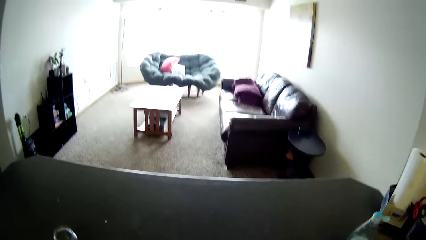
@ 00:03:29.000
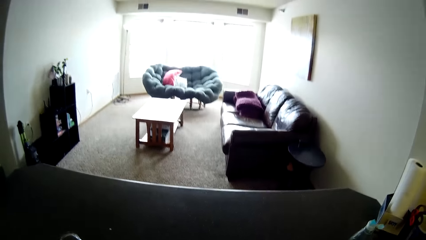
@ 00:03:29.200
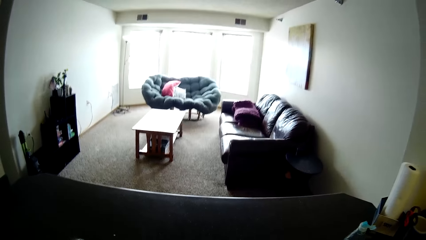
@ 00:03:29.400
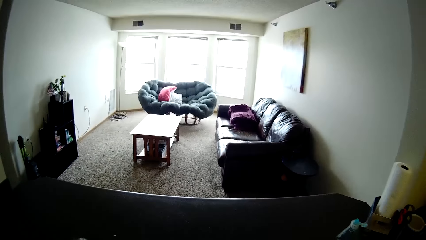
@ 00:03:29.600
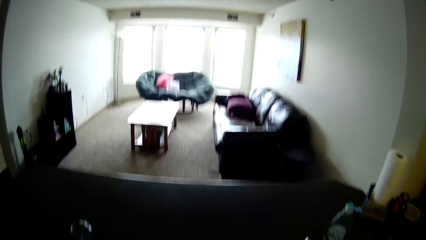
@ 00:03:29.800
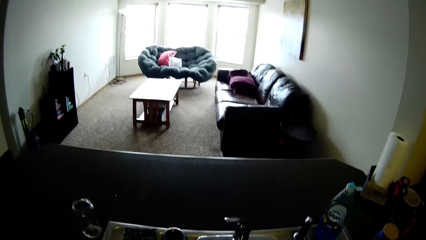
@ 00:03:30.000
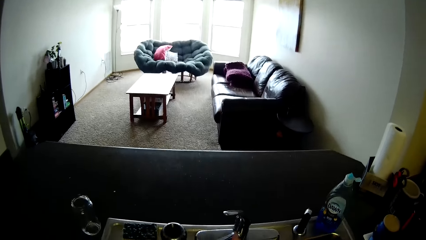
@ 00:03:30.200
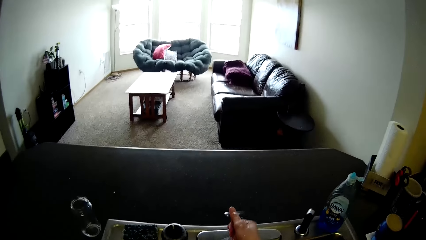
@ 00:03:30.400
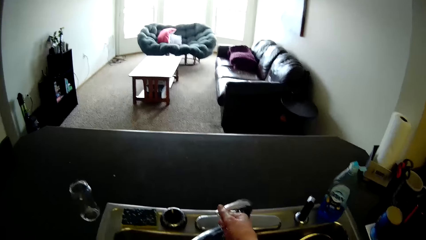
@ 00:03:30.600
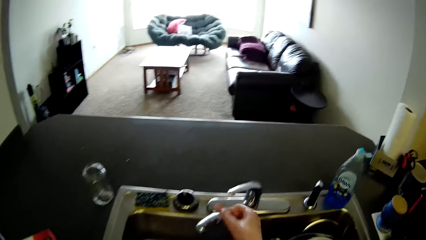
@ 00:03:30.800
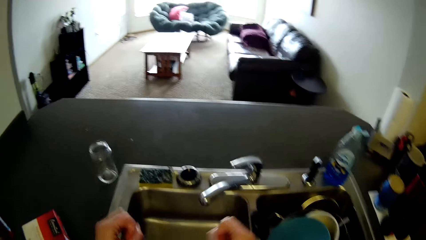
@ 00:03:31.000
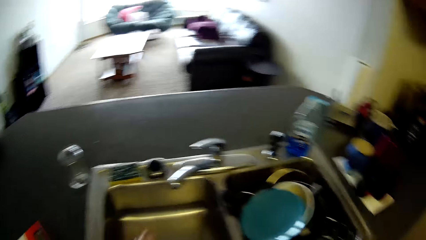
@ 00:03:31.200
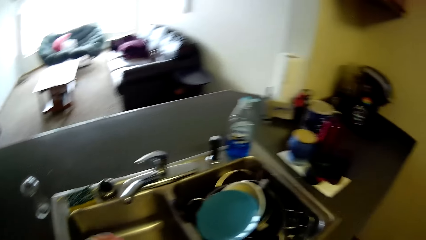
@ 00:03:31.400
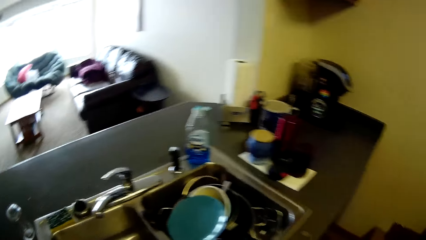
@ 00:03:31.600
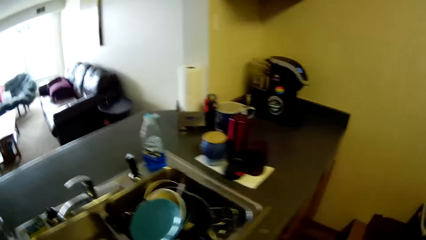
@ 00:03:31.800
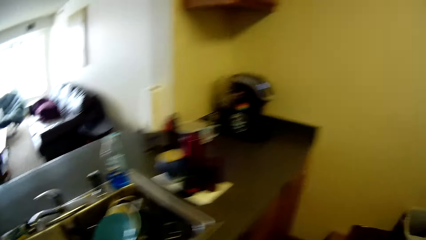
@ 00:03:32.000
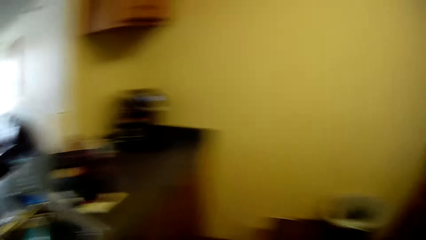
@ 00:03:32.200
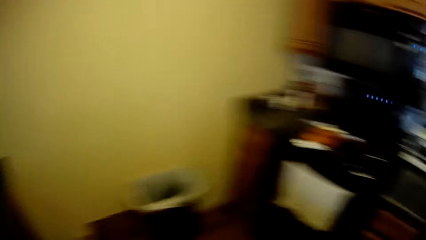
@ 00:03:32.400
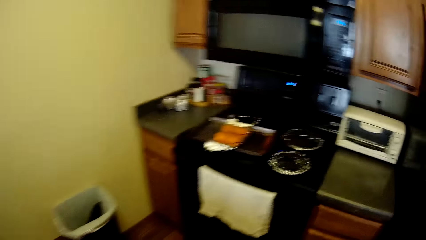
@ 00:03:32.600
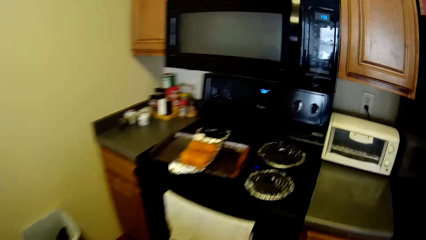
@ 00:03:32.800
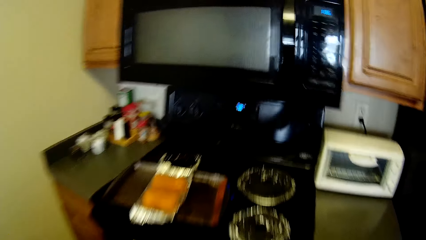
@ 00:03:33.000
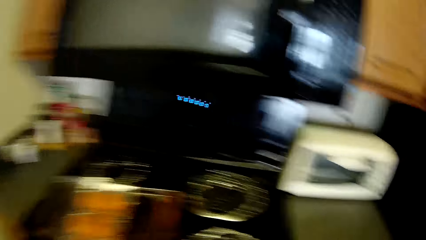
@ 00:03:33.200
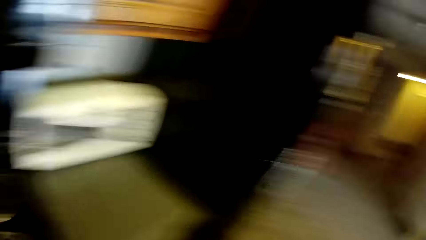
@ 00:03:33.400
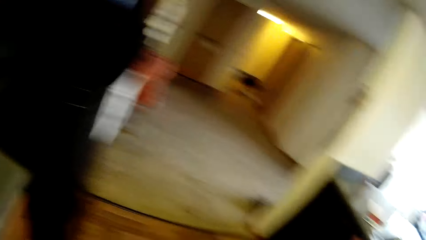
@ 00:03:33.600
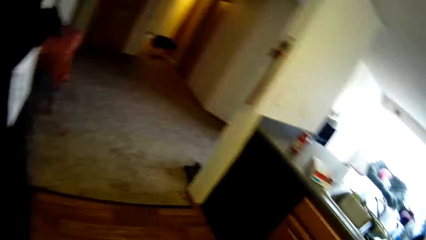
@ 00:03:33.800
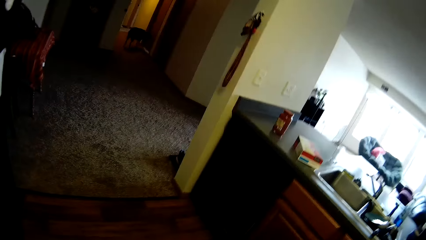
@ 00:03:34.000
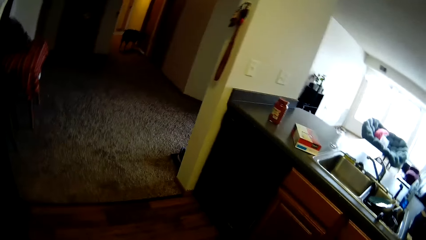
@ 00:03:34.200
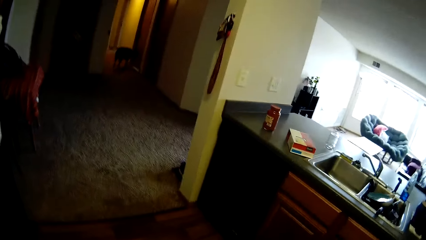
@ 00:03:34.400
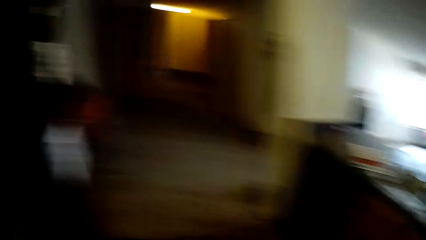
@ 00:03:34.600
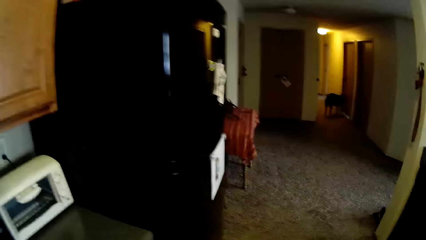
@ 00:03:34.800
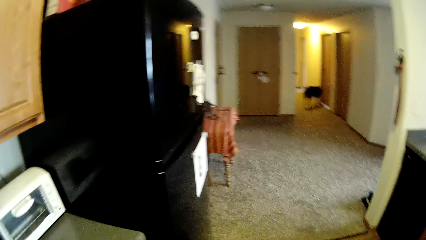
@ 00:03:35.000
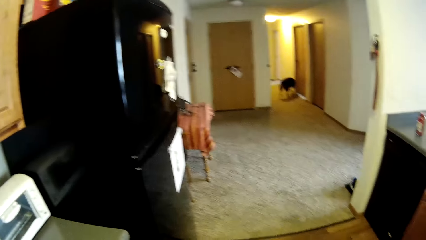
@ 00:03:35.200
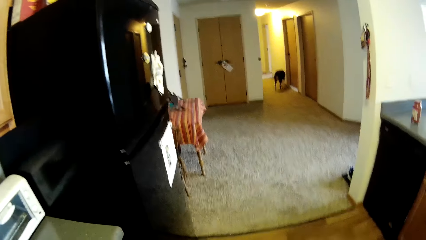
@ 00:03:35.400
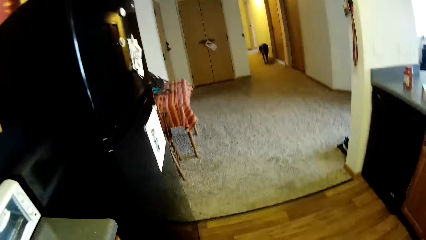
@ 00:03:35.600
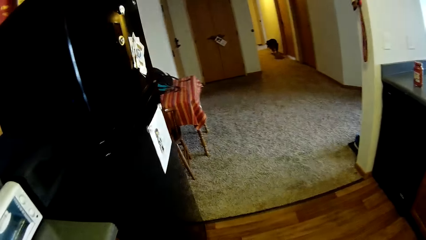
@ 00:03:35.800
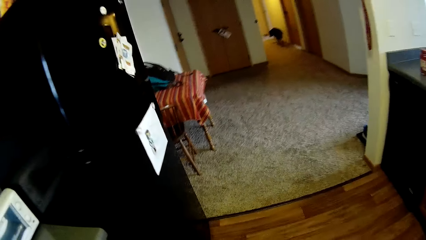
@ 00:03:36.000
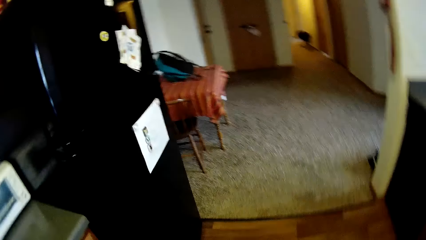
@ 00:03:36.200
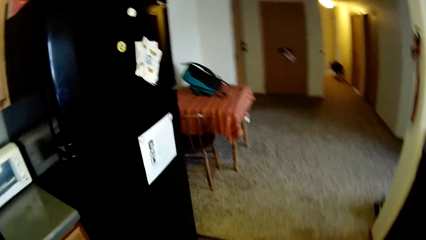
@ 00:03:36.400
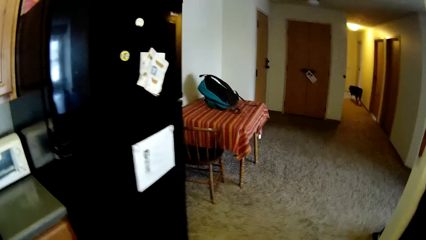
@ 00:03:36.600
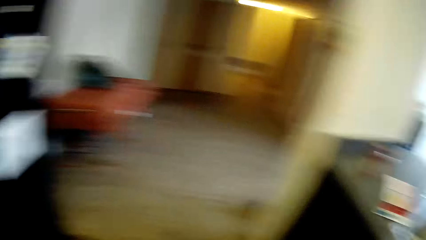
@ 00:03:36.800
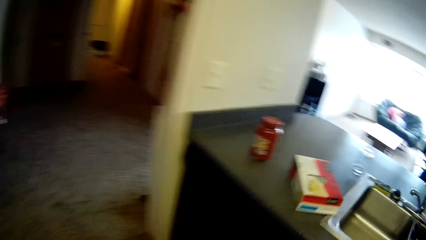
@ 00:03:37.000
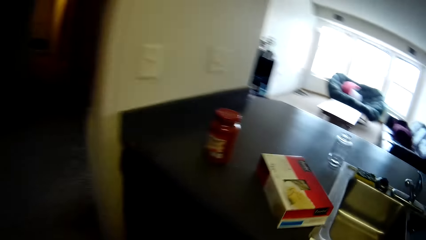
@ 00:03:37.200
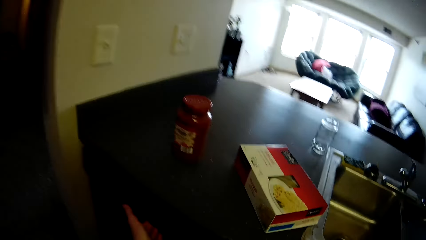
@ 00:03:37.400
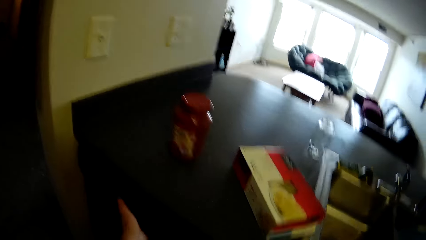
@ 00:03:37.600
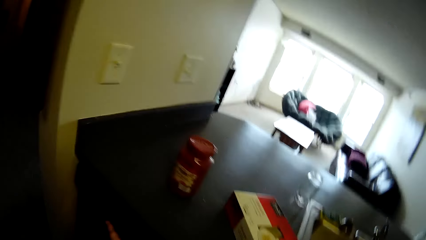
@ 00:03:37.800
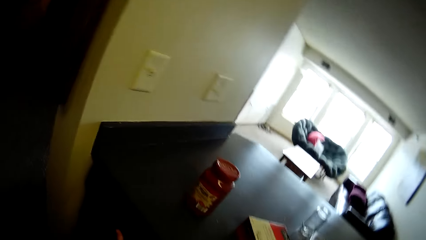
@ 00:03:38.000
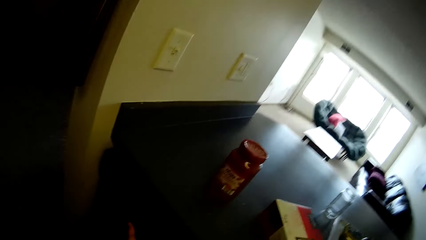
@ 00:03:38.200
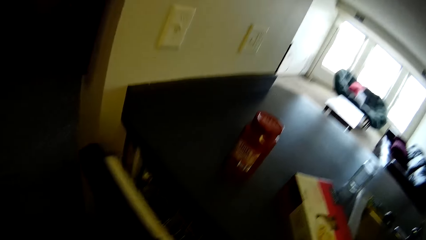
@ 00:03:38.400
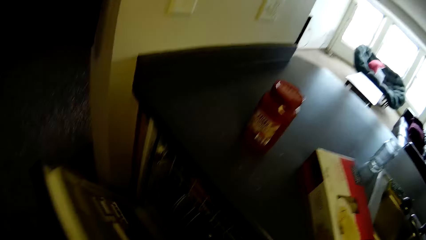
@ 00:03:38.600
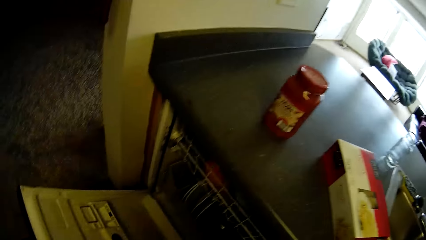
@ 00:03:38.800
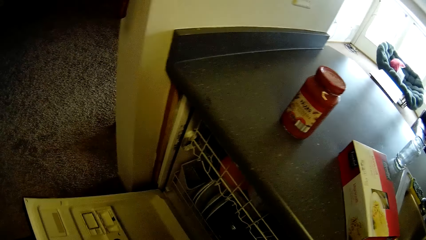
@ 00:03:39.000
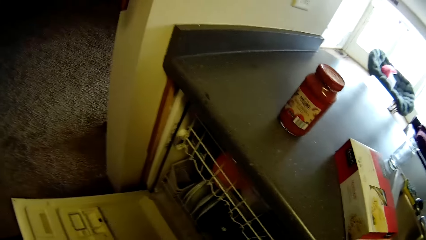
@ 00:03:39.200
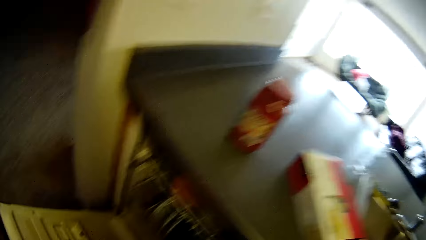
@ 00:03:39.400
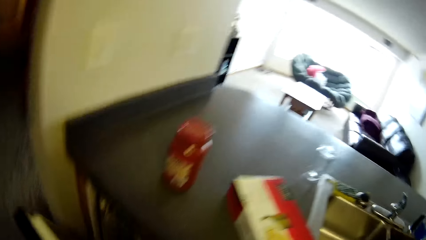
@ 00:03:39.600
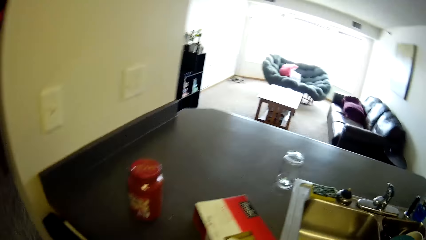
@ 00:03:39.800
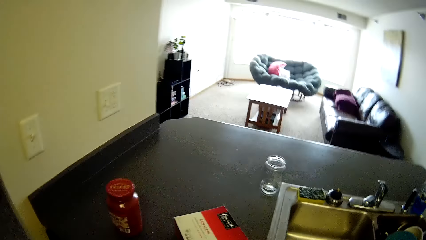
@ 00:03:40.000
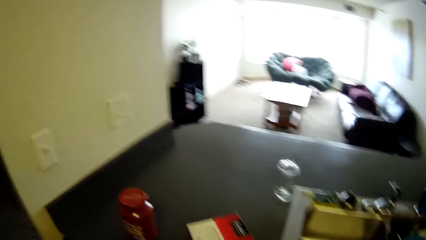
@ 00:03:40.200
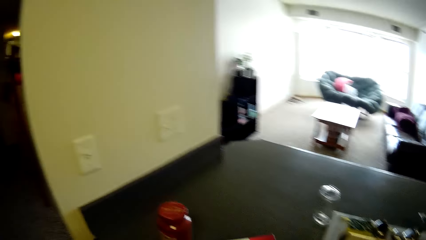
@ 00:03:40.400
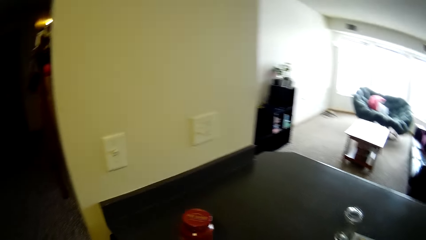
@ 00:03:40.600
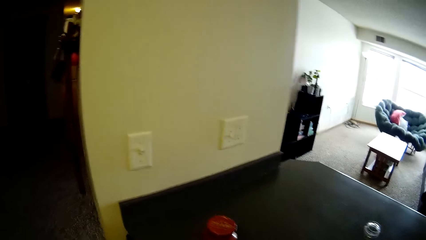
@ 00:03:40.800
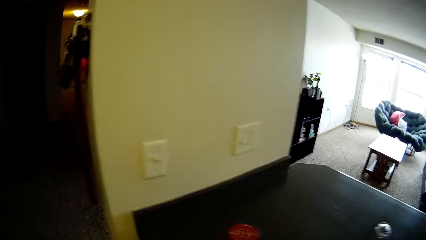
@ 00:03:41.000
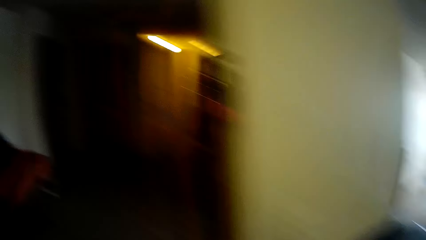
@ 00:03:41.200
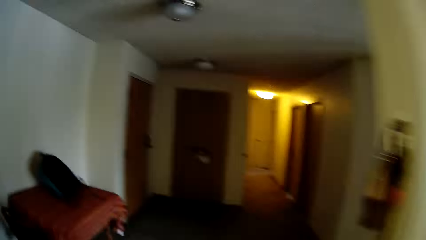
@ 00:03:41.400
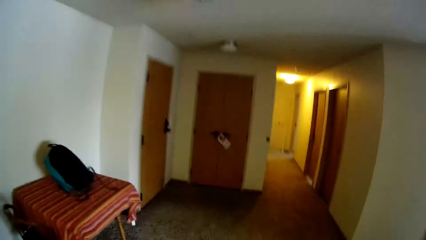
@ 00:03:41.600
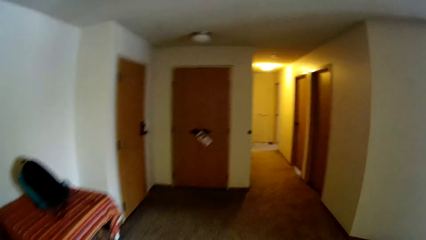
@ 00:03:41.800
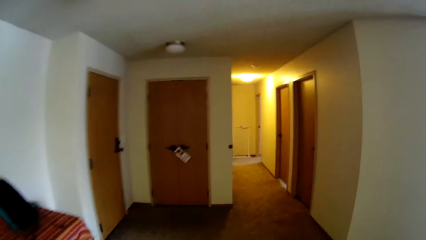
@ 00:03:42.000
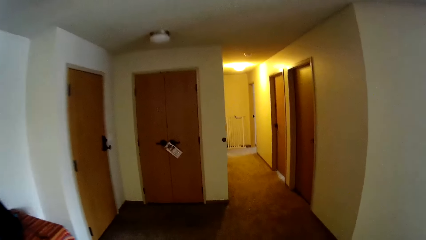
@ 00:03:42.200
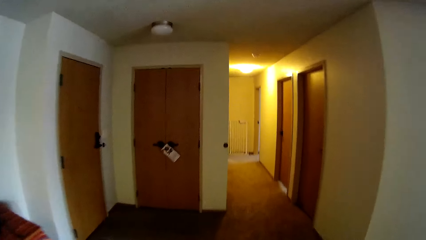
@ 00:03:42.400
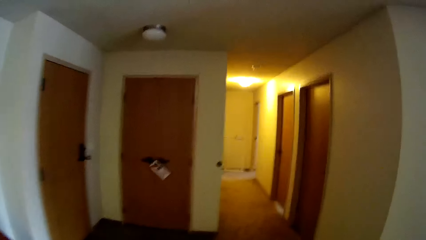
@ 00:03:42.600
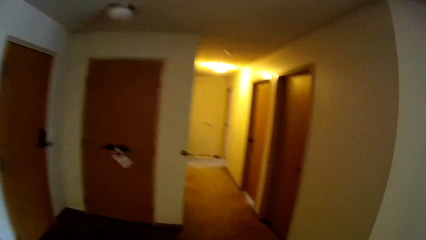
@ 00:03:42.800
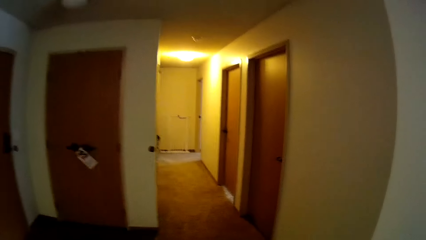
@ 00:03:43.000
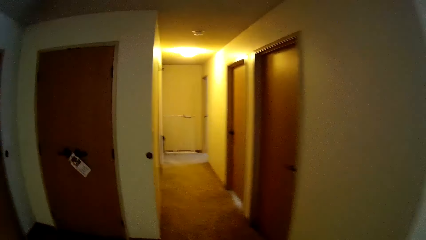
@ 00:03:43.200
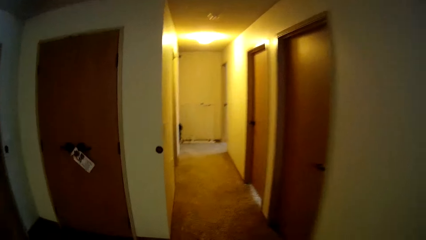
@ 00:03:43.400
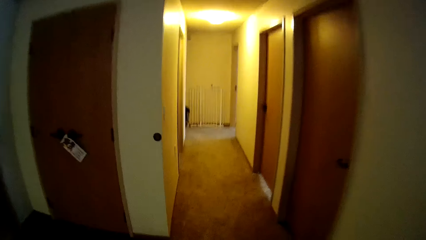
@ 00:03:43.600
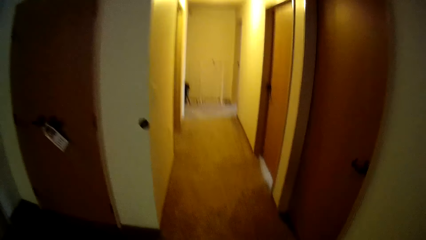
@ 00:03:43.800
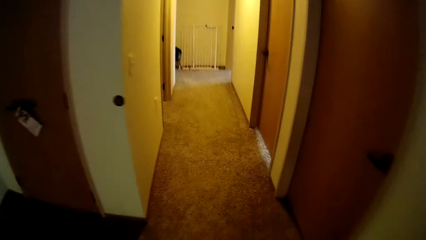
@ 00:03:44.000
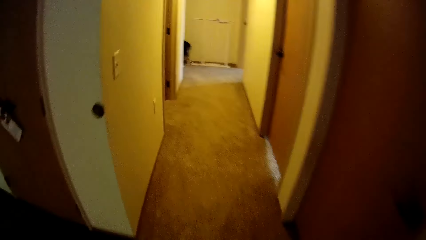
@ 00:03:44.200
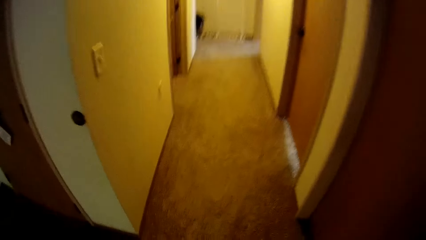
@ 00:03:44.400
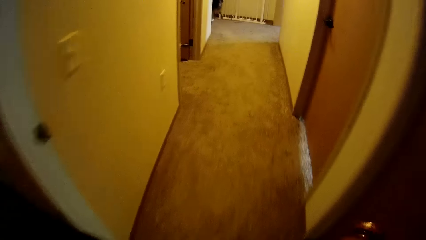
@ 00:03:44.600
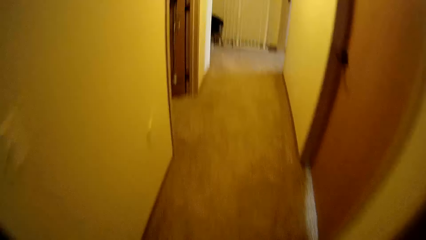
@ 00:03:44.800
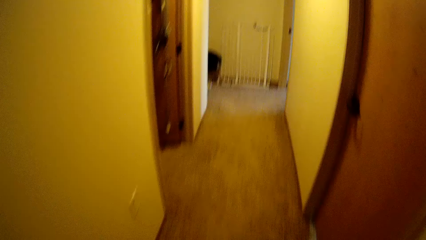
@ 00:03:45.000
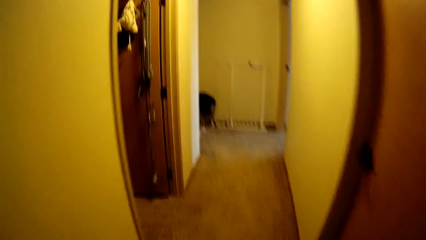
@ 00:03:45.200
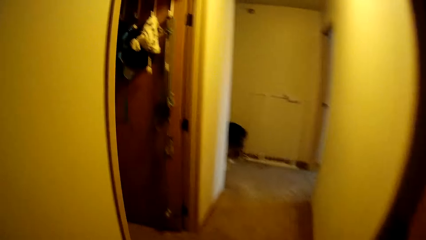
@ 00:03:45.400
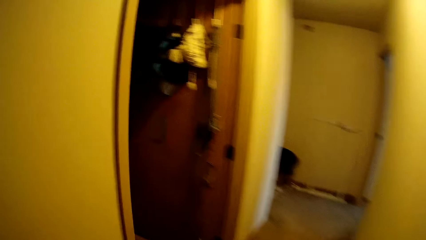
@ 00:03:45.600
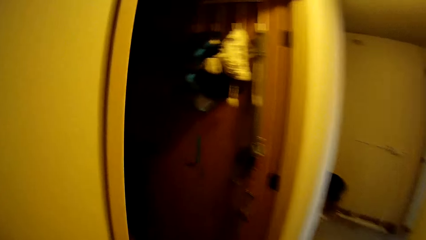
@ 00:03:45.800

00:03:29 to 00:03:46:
The camera wearer closes the tap with her right hand. She walks. She opens a cupboard or dish washer with her left hand. She closes the cupboard with her left hand. She walks out of the kitchen through the corridor.
